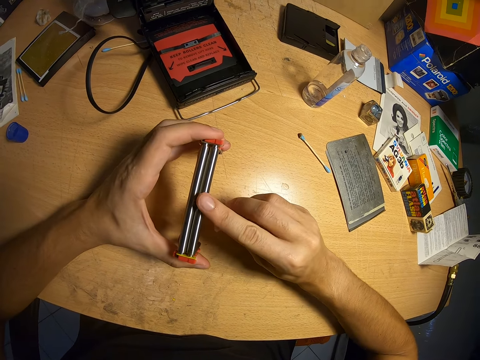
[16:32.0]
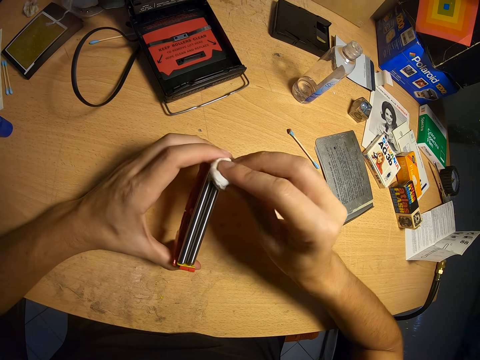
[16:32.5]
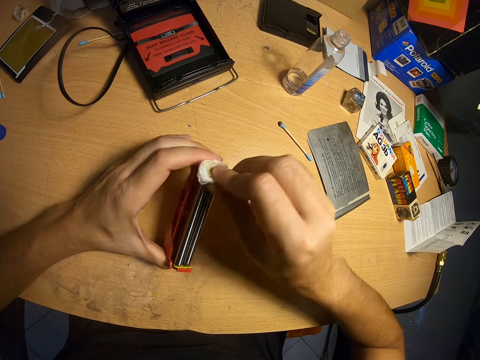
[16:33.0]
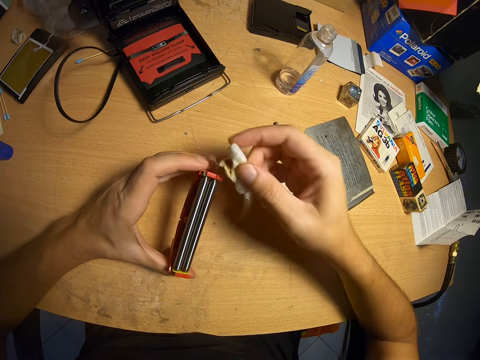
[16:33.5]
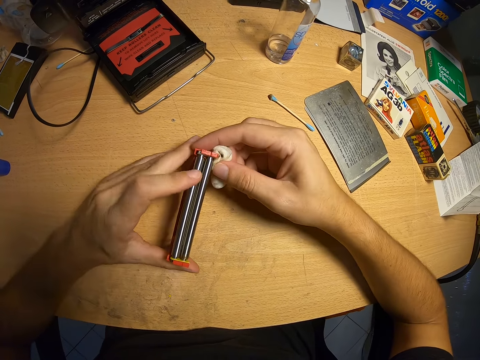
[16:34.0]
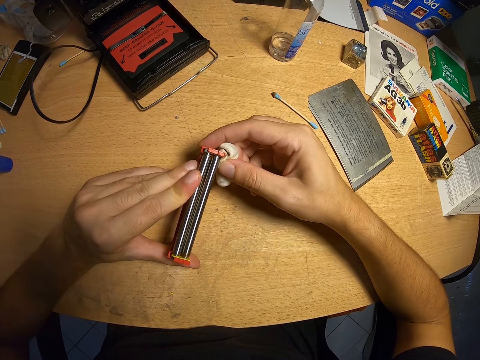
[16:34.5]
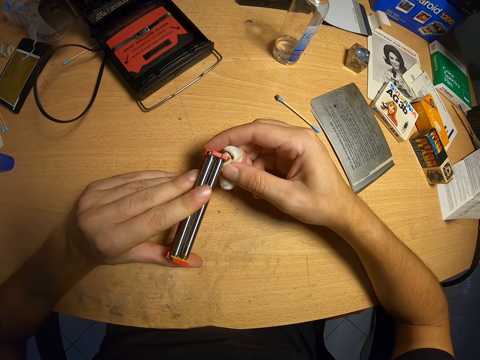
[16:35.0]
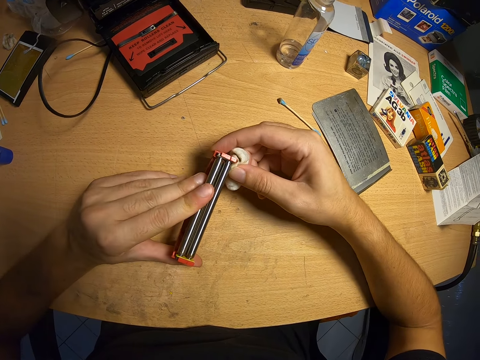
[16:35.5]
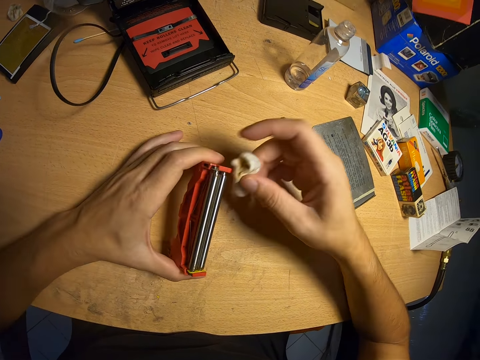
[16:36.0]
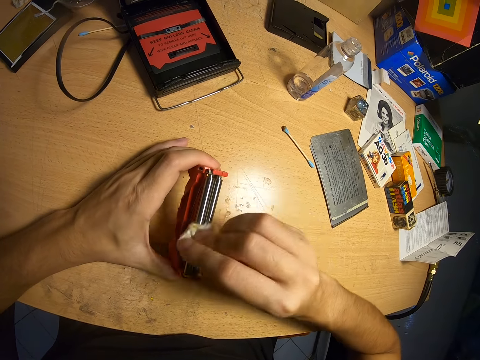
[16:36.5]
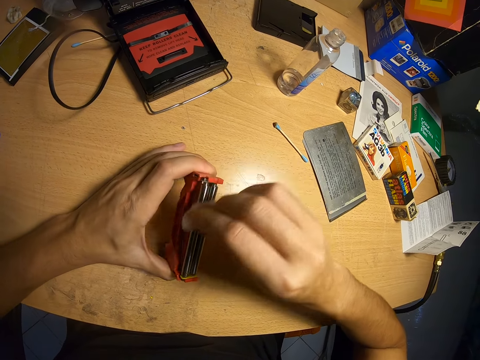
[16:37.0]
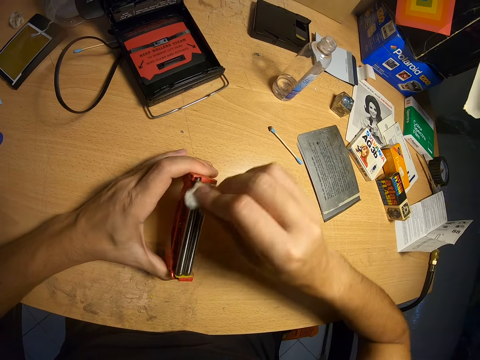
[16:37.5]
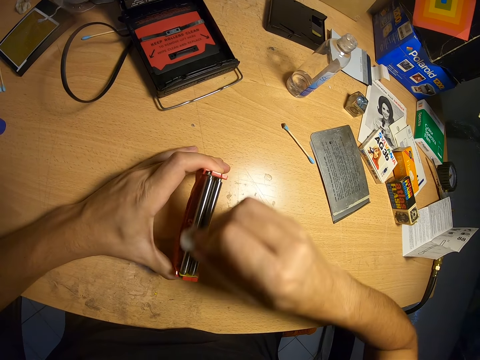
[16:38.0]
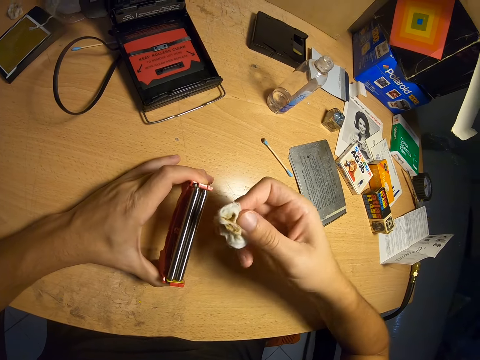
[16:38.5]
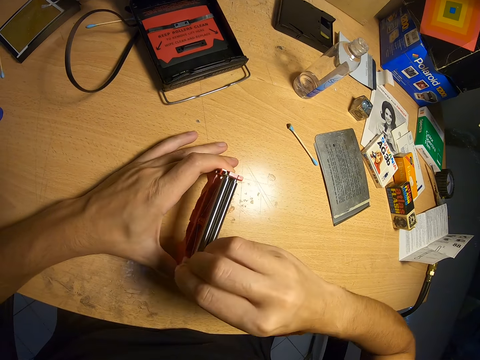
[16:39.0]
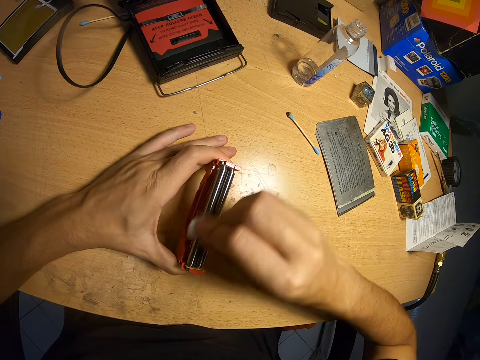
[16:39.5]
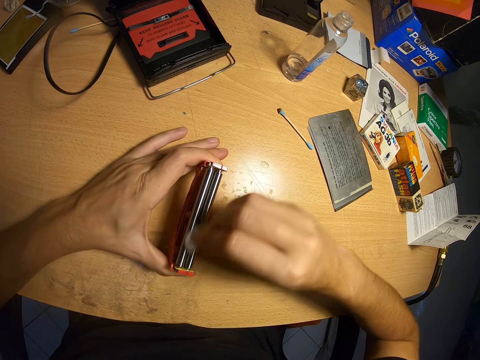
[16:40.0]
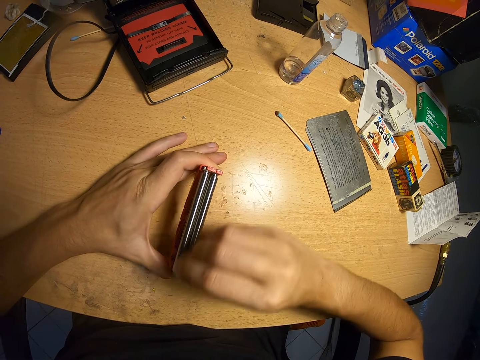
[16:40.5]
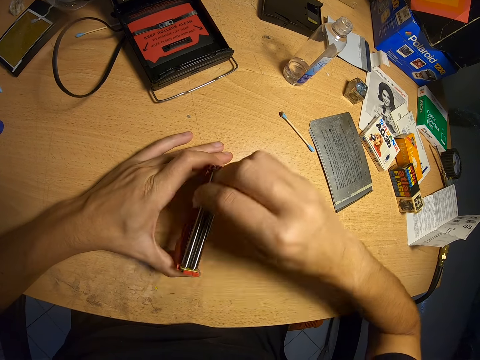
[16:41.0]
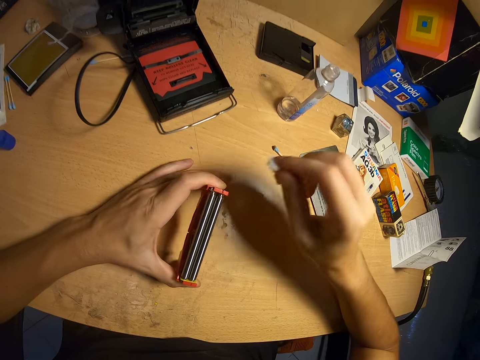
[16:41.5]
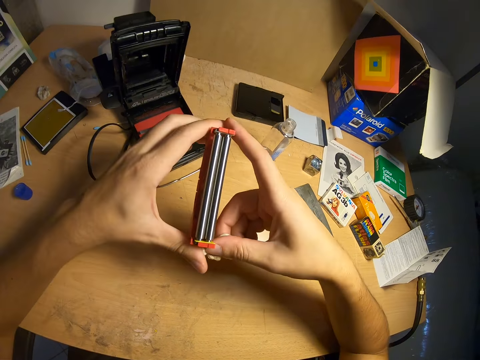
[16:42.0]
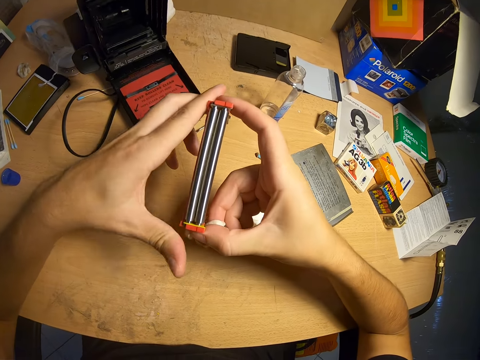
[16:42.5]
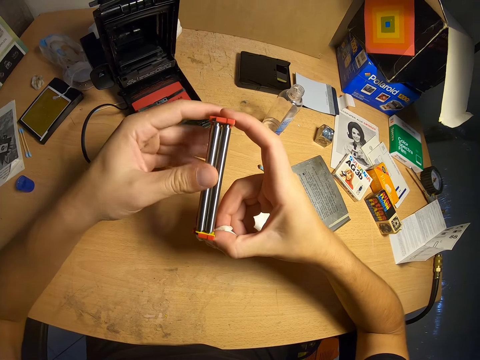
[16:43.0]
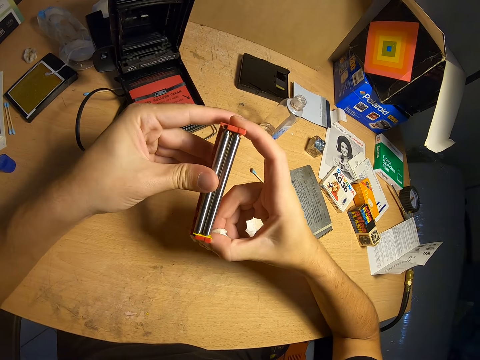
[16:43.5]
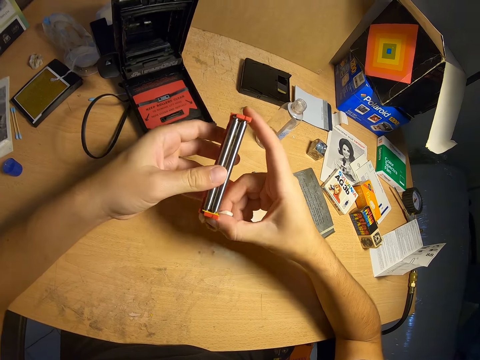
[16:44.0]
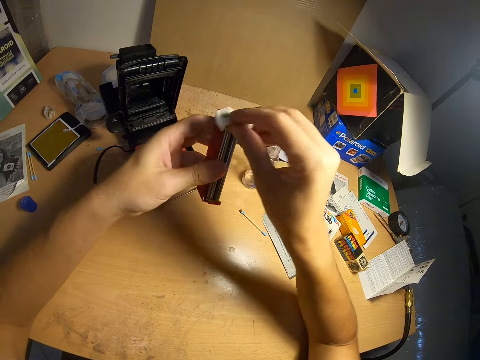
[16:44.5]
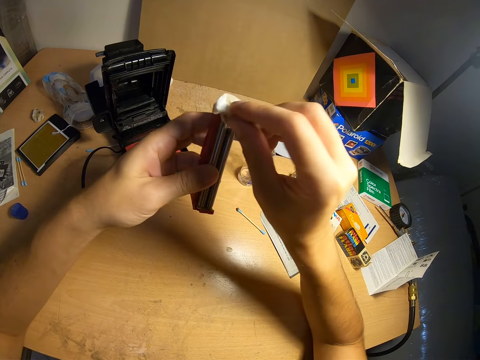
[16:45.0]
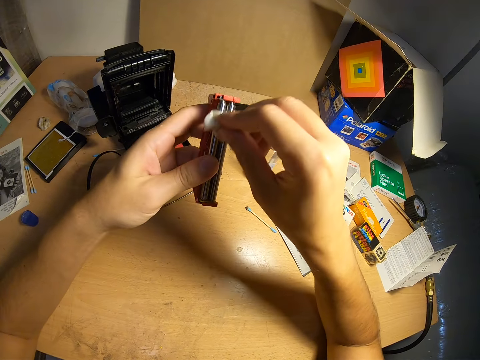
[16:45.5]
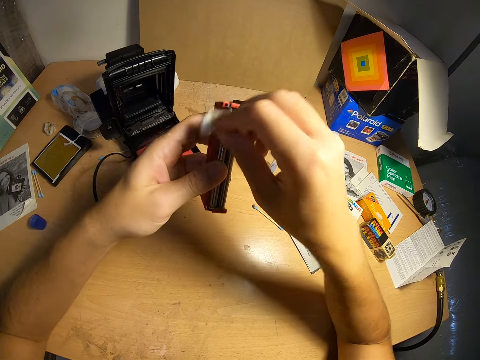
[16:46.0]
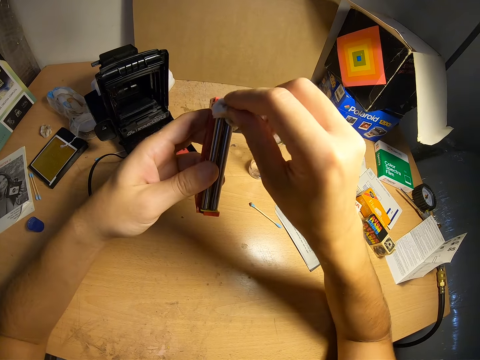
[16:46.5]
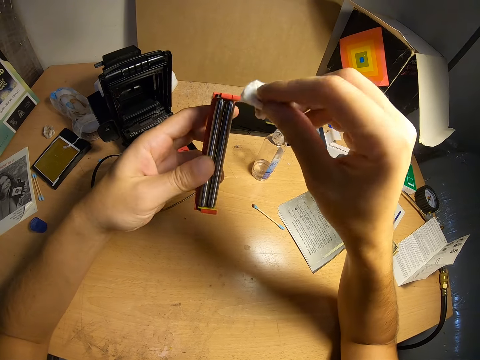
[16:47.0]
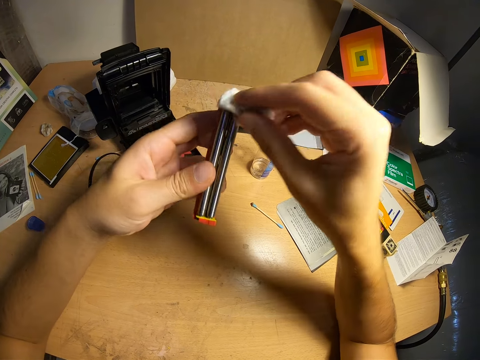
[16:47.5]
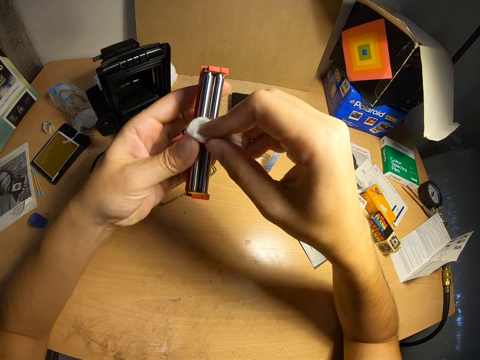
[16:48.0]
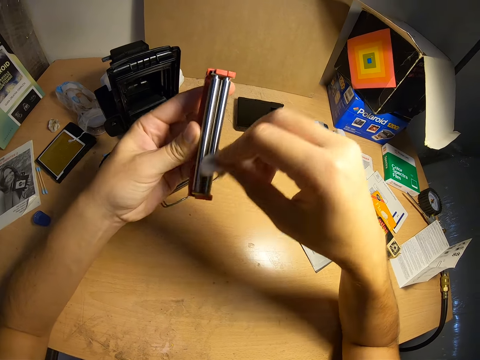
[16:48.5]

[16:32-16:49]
The camera wearer touches the plastic. They wipe the plastic. They adjust part of the camera. They touch the plastic. They clean part of the camera with the piece of cloth. They lift part of the camera. They touch the plastic. They clean part of the camera with the piece of cloth.

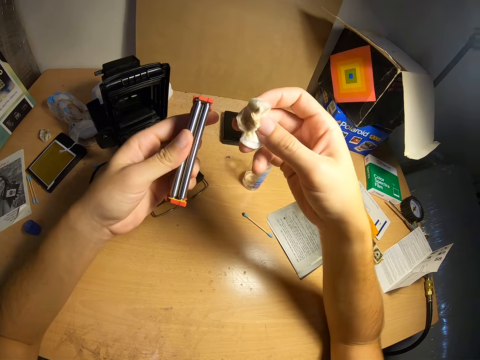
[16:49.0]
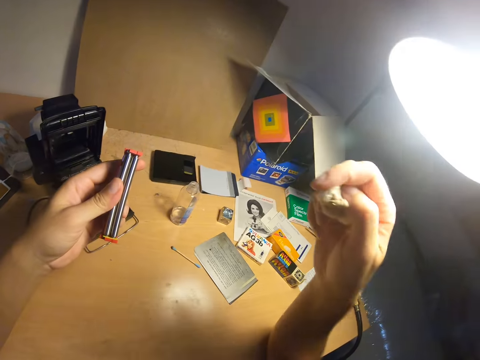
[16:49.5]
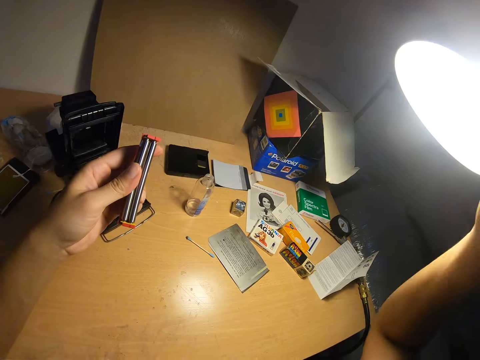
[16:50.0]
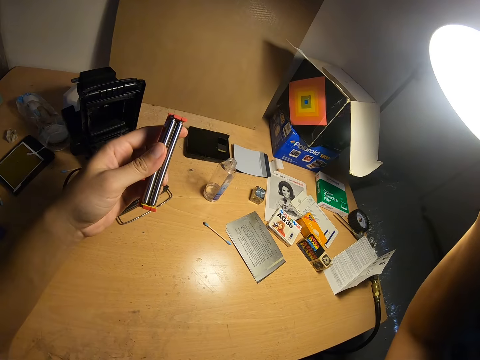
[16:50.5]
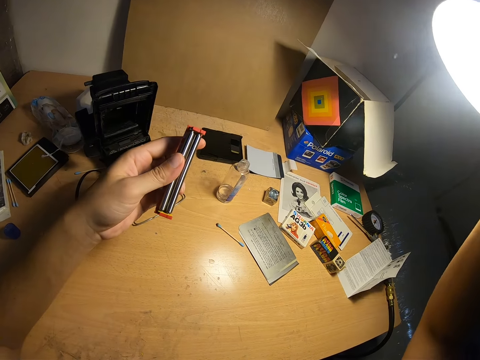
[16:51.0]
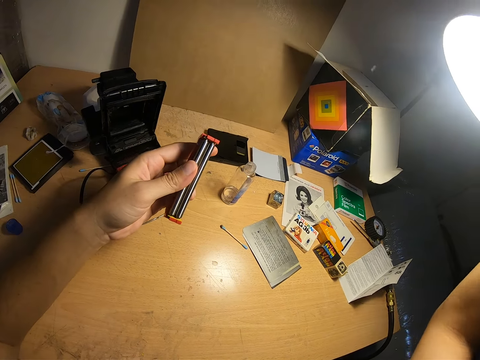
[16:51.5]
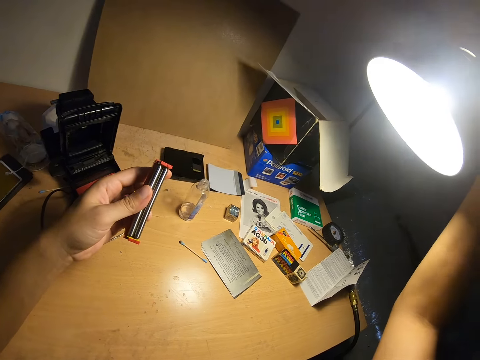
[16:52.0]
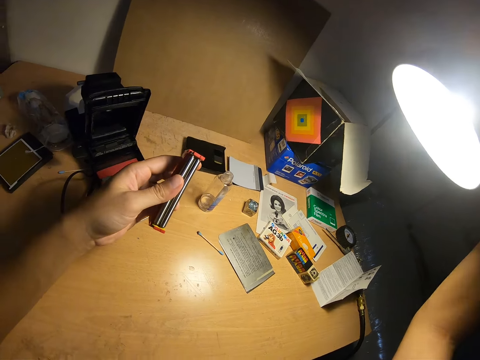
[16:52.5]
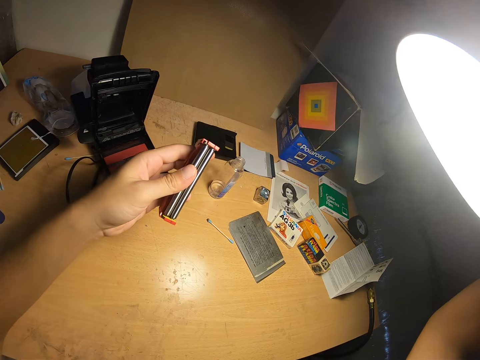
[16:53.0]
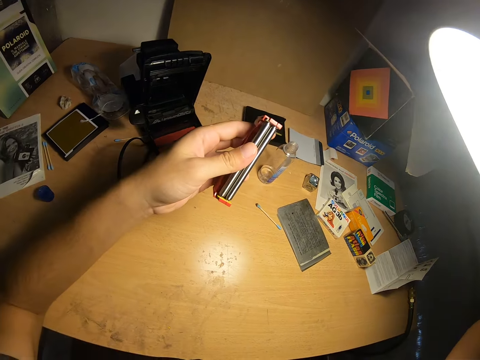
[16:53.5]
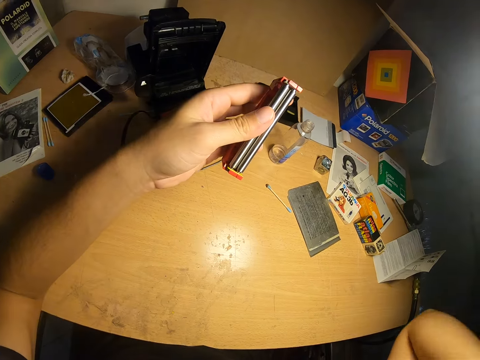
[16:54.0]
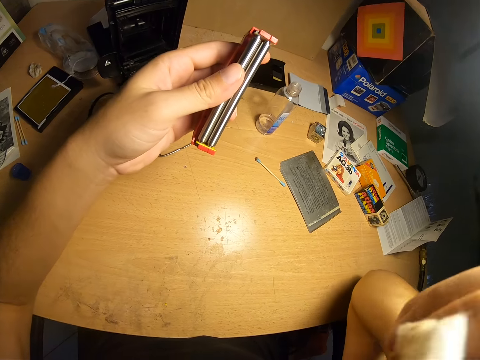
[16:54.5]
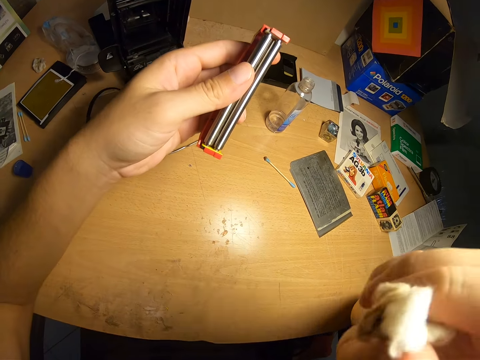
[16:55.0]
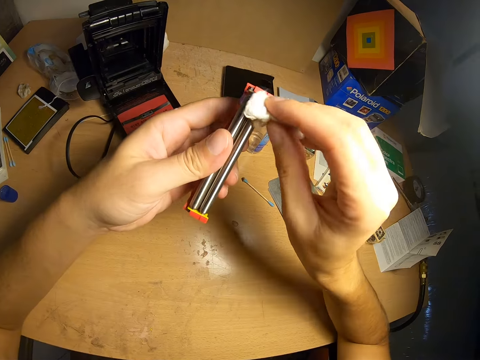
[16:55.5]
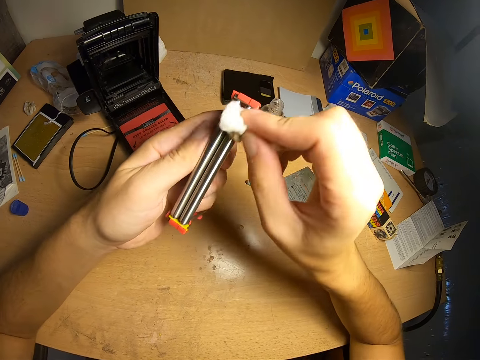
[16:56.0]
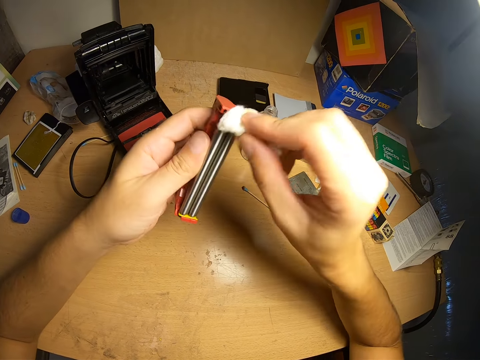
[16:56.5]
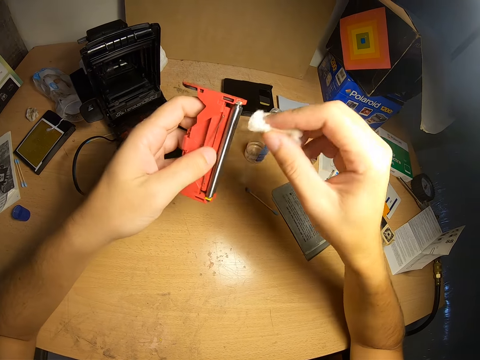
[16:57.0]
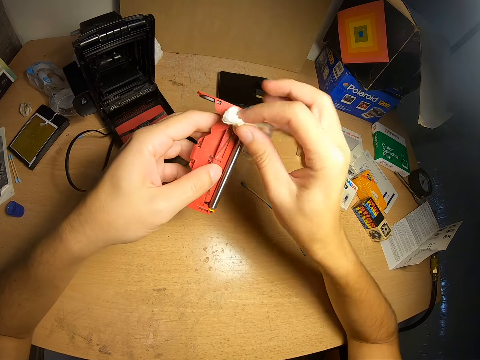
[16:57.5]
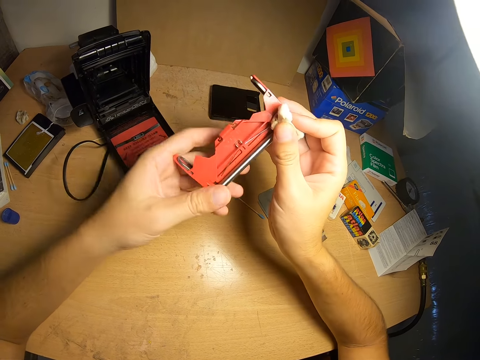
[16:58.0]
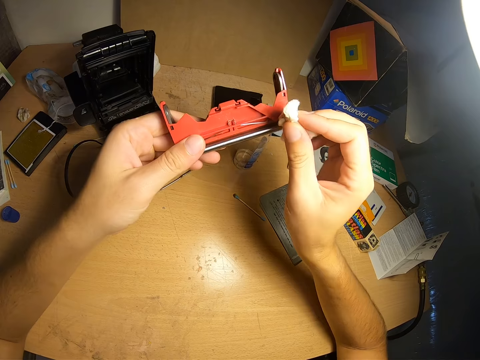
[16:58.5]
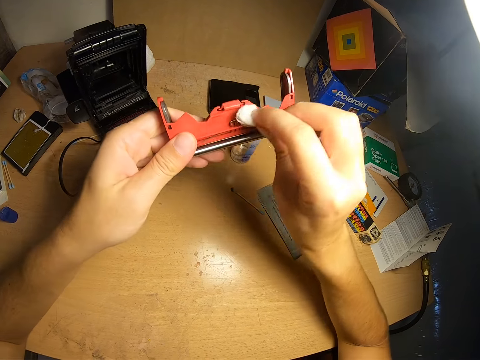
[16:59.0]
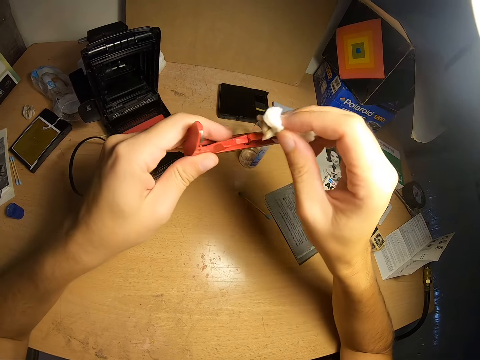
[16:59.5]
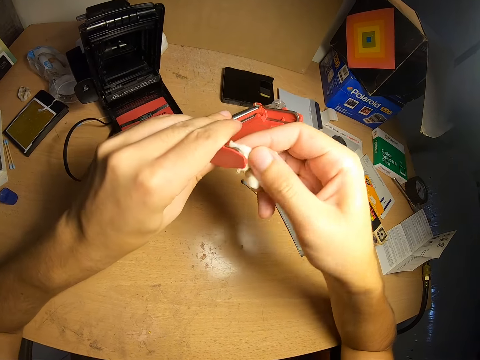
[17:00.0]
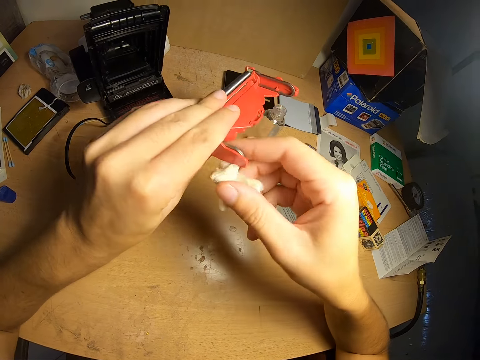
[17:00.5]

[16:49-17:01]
The camera wearer adjusts the table lamp. They clean part of the camera with the piece of cloth. They turn the part of the camera. They clean part of the camera with the piece of cloth.
